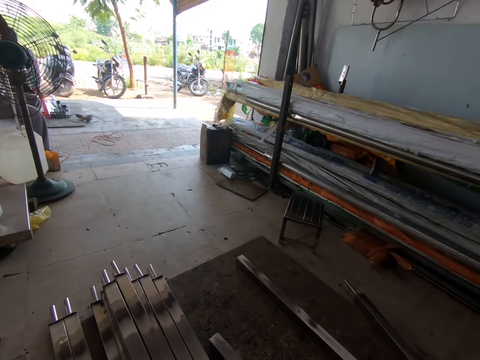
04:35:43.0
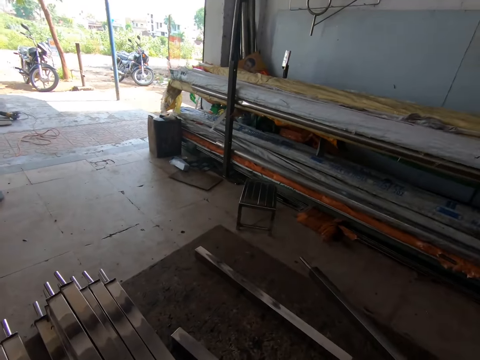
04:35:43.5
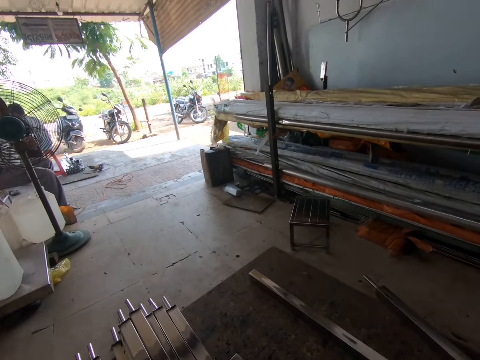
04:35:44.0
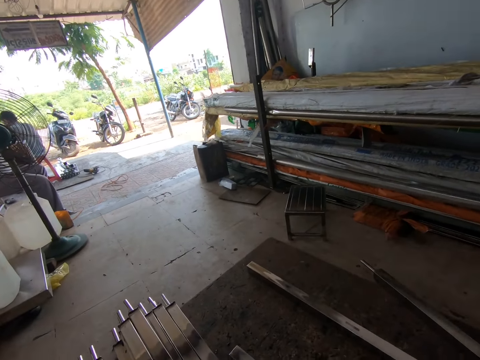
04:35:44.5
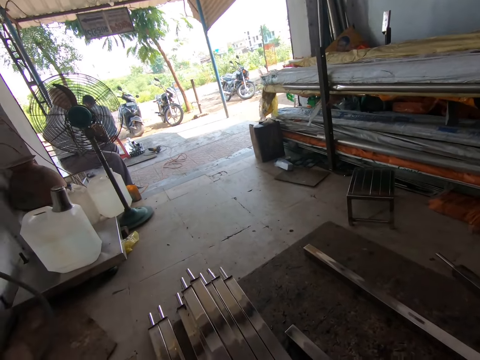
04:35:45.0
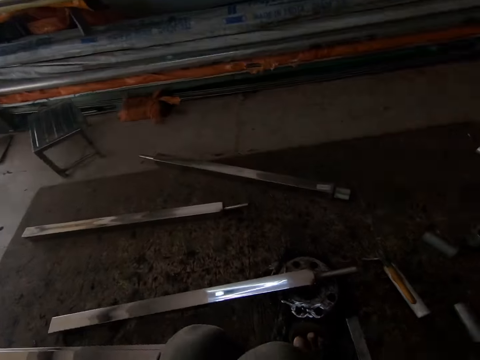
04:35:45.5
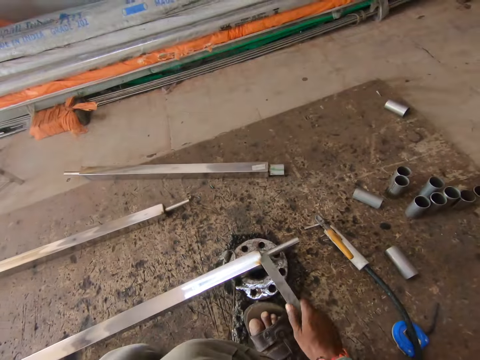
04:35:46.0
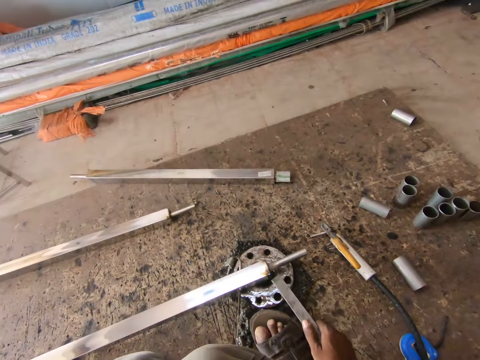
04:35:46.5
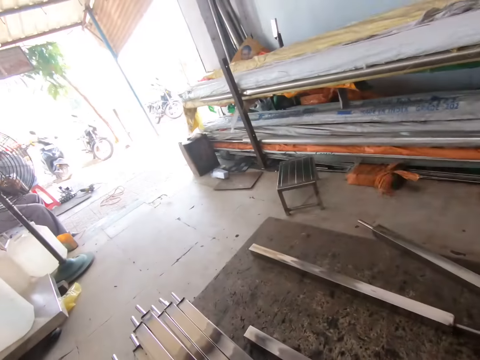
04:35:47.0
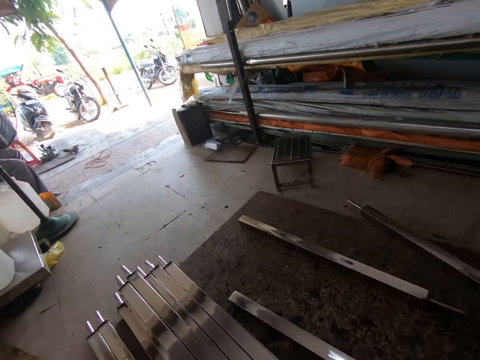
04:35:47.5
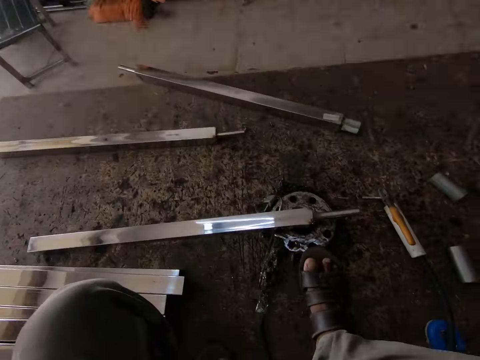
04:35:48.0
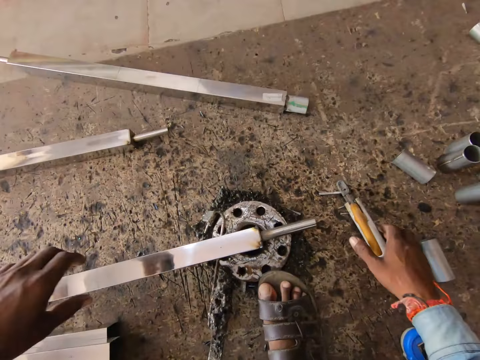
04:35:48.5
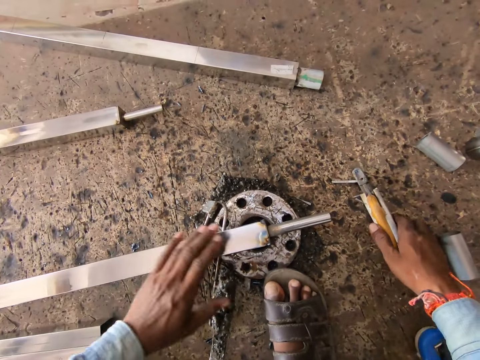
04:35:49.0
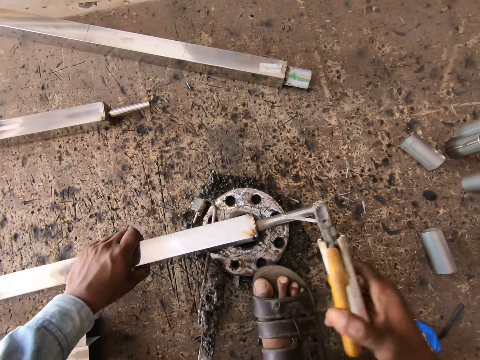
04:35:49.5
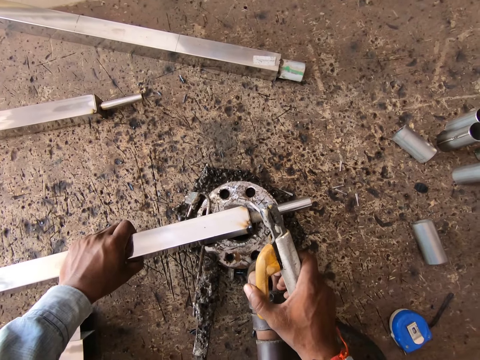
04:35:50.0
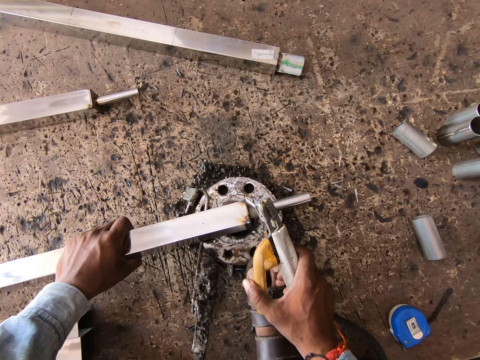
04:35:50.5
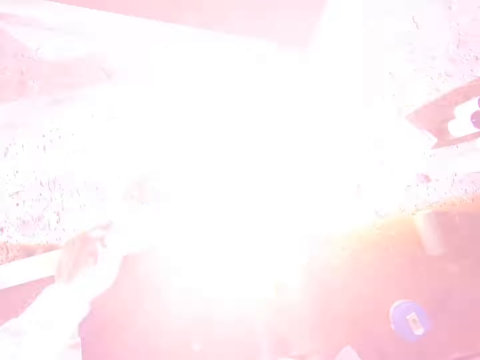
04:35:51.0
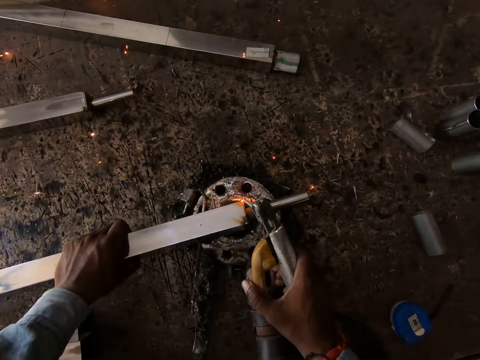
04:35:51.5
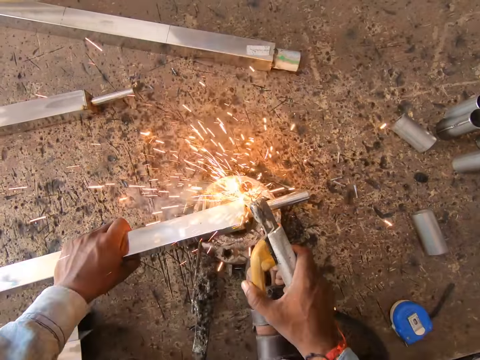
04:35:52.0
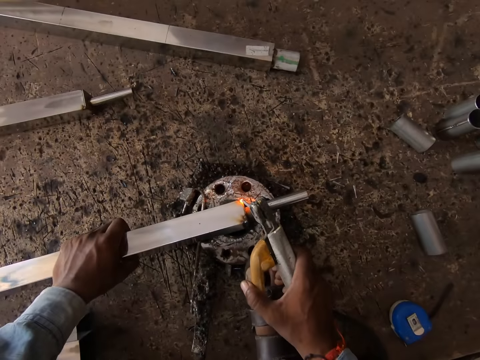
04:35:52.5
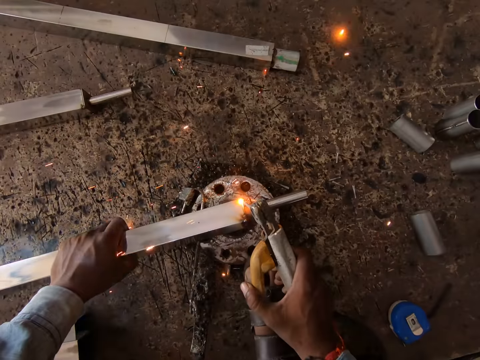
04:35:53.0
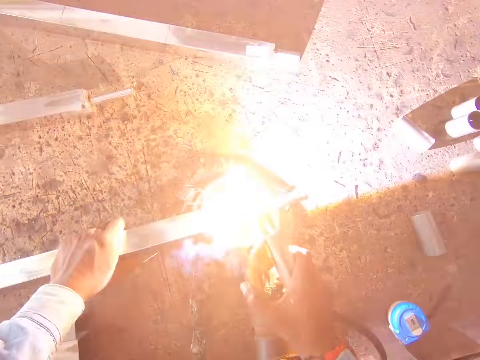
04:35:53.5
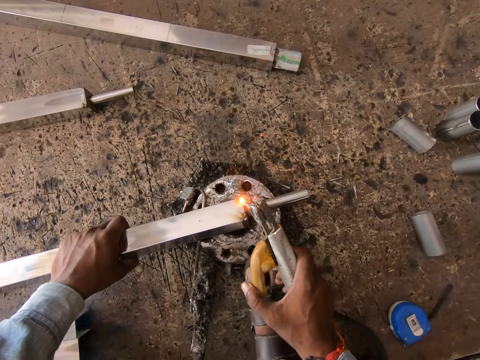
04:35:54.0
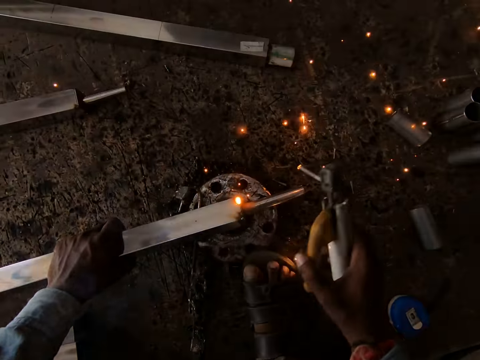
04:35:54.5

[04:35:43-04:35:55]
The camera wearer hits the stainless steel square tube on the piece of metal on the floor with the rod in his right hand. He cleans the surface of the stainless steel square tube with his left hand. He picks up the electrode holder of the welding machine with his right hand. He holds the stainless steel square tube on the piece of metal on the floor with his left hand. He welds the tip of the stainless steel square tube on the piece of metal on the floor with the electrode holder in his right hand.

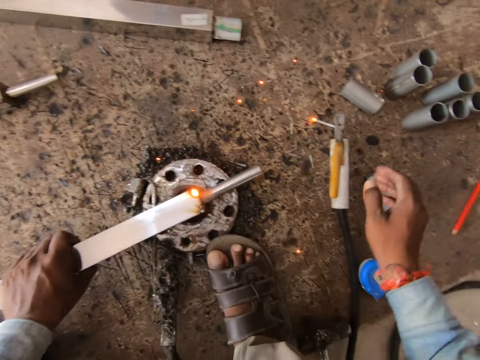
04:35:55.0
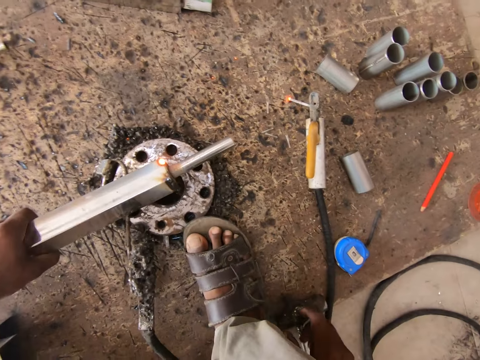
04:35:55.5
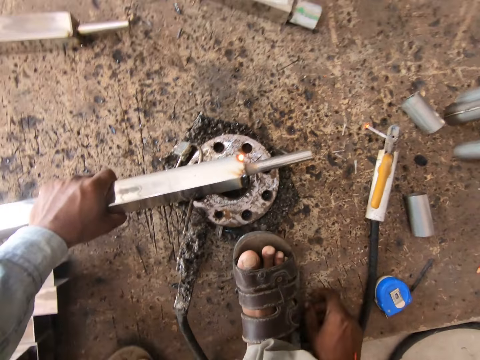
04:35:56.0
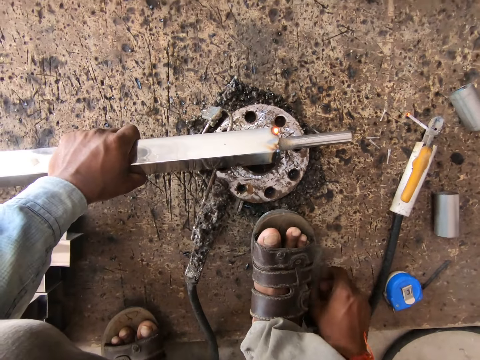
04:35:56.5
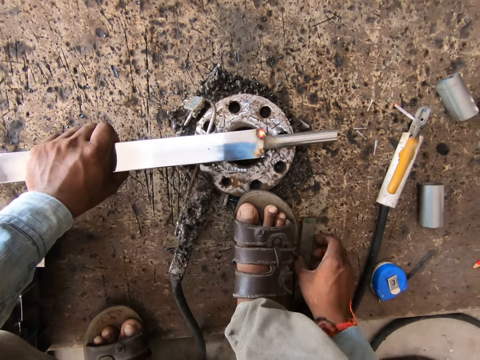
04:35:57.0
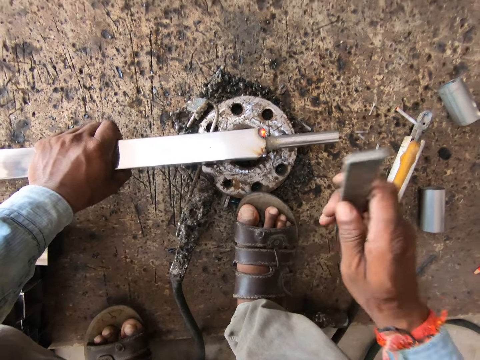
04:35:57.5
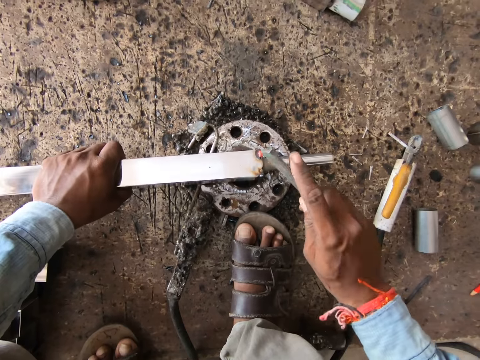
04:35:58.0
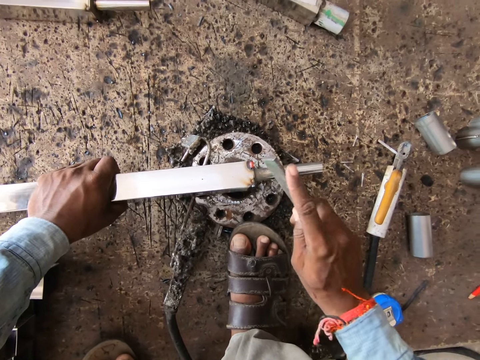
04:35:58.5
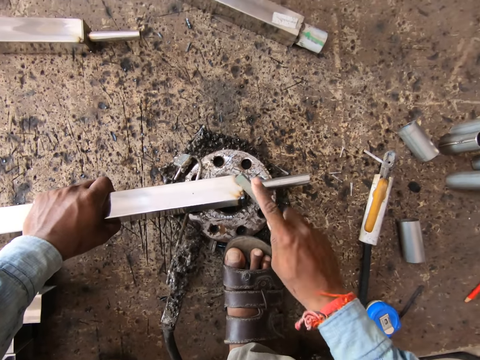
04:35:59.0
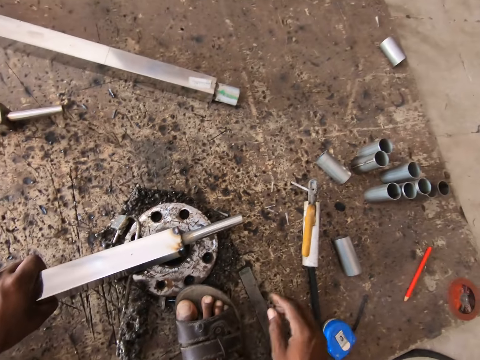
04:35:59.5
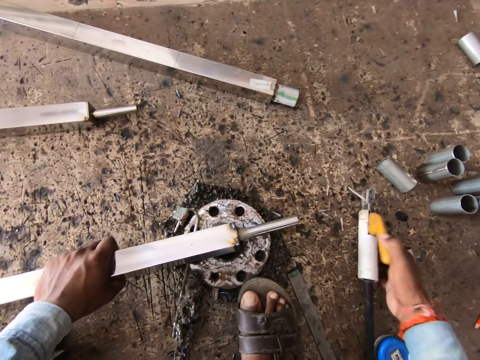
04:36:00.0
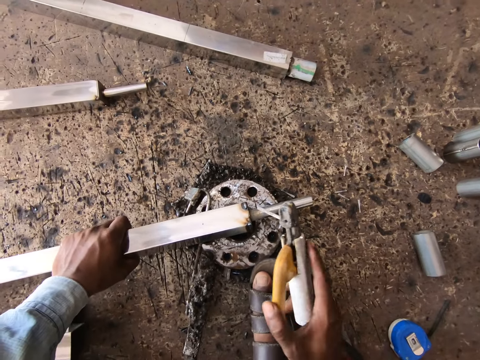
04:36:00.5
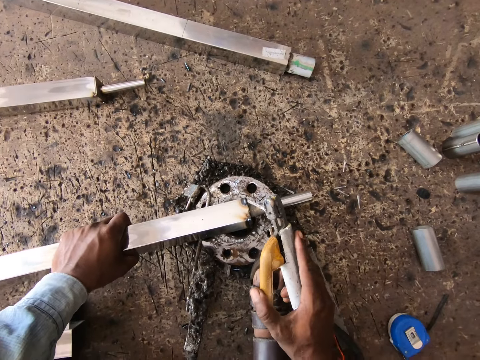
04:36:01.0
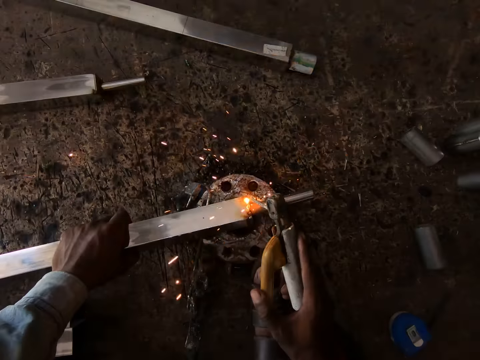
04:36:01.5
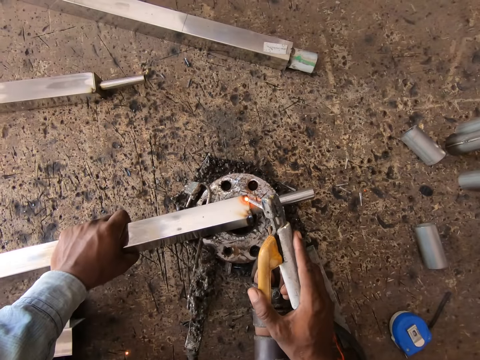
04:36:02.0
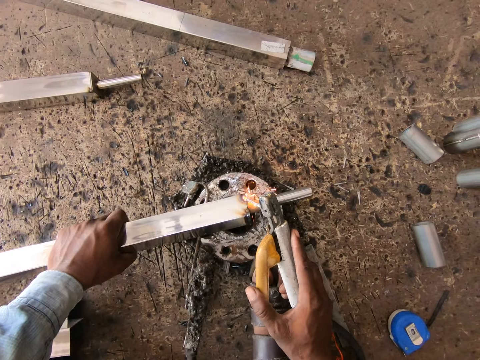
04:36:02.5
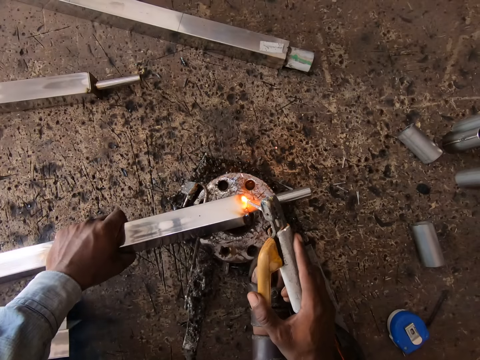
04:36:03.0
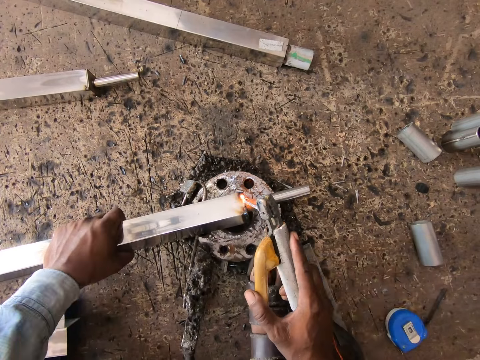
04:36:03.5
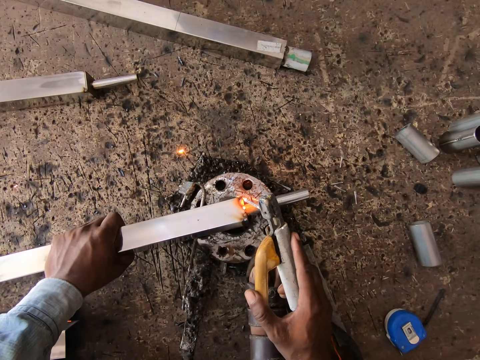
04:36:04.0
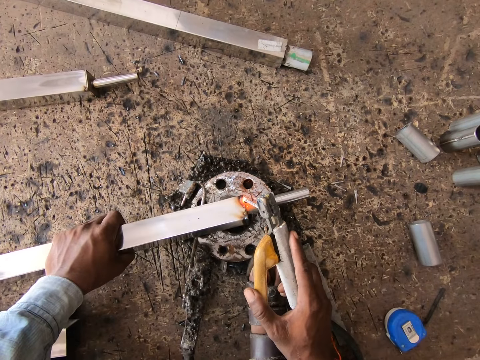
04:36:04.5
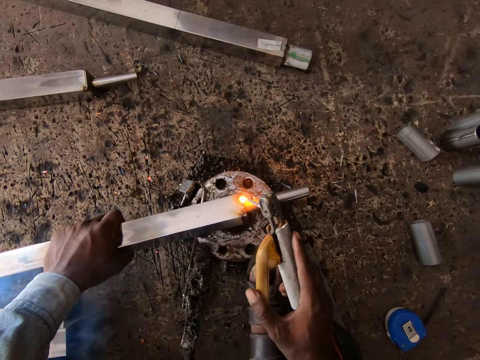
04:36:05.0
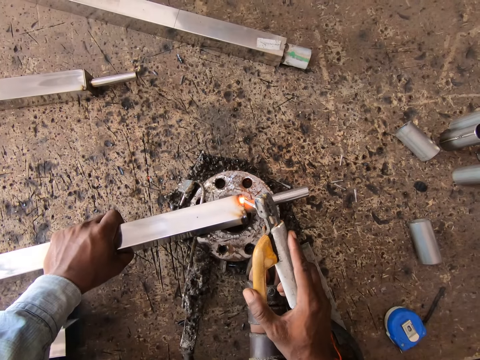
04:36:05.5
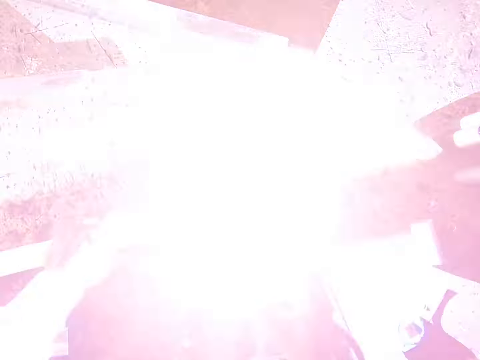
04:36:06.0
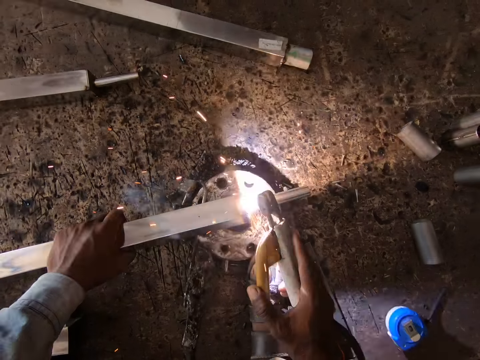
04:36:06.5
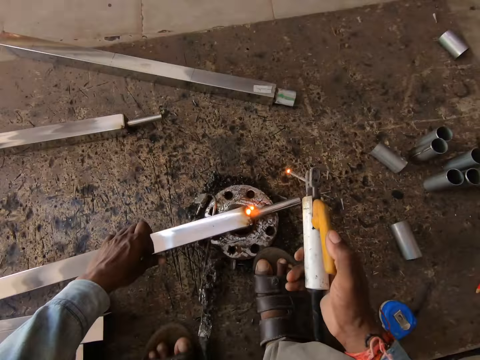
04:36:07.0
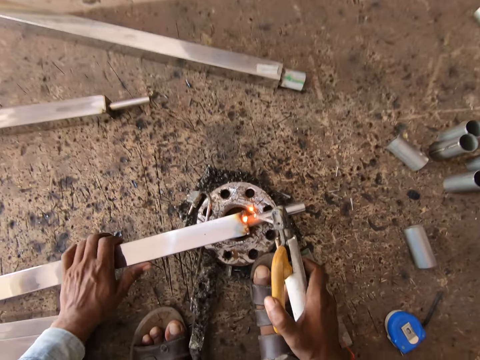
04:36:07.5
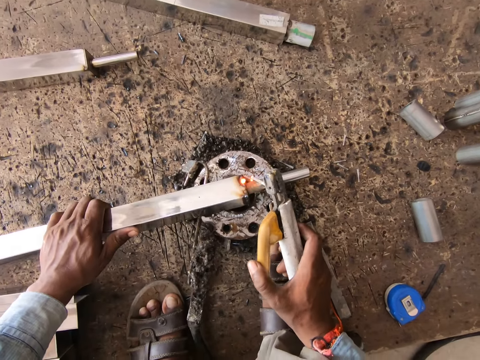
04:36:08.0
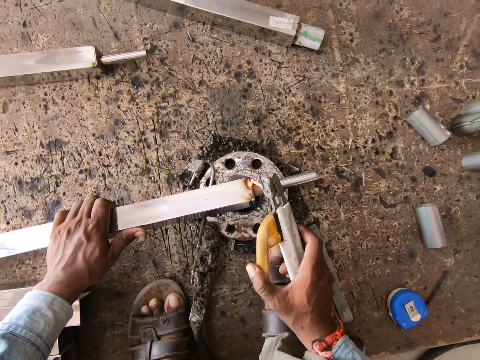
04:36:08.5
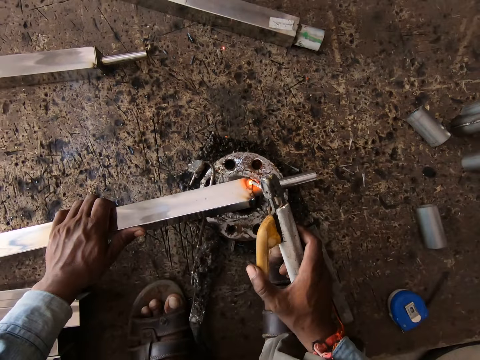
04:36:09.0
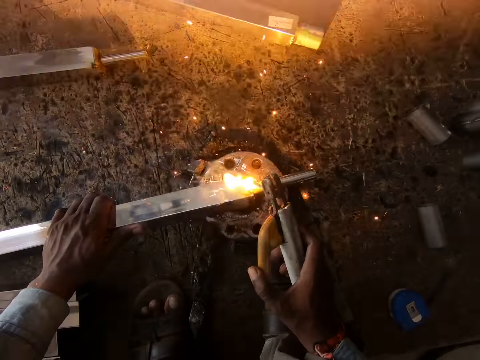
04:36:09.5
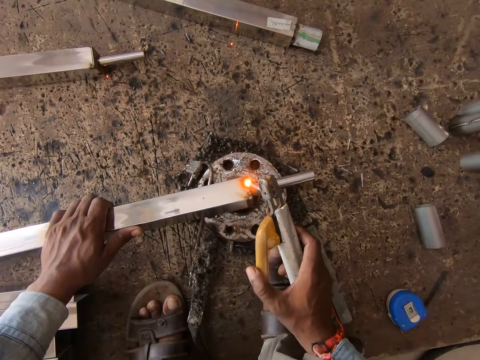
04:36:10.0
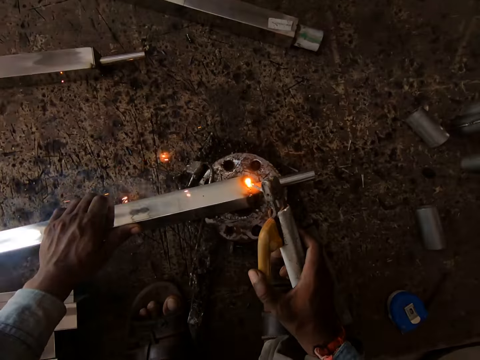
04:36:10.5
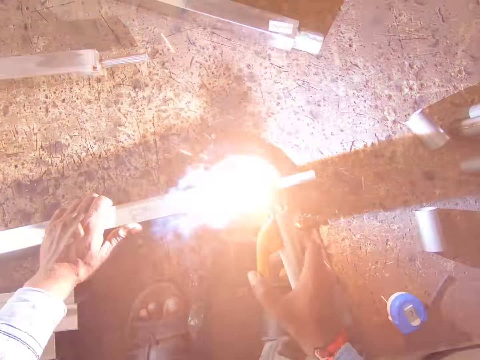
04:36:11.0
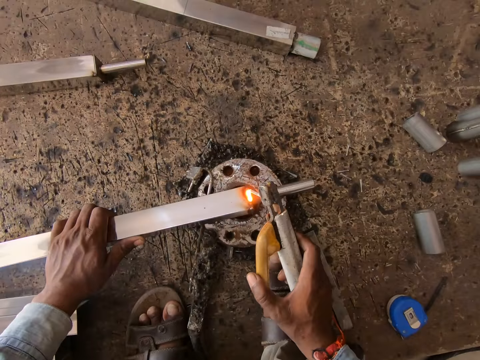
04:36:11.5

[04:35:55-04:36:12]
The camera wearer drops the electrode holder of the welding machine on the floor with his right hand. He picks the rod from the floor with his right hand. He hits the tip of the stainless steel square tube on the piece of metal on the floor with the rod in his right hand. He drops the rod on the floor with his right hand. He picks the electrode holder of the welding machine from the floor with his right hand. He welds the tip of the stainless steel square tube on the piece of metal on the floor with the electrode holder in his right hand. He moves the stainless steel square tube on the piece of metal on the floor with his left hand. He welds the tip of the stainless steel square tube on the piece of metal on the floor with the electrode holder in his right hand.
